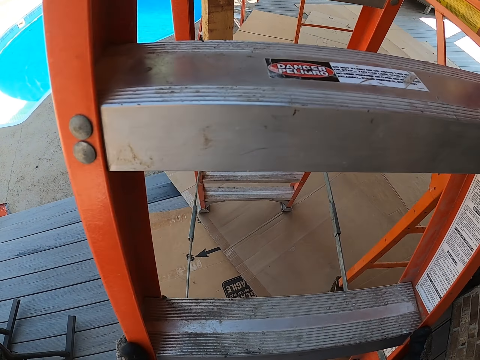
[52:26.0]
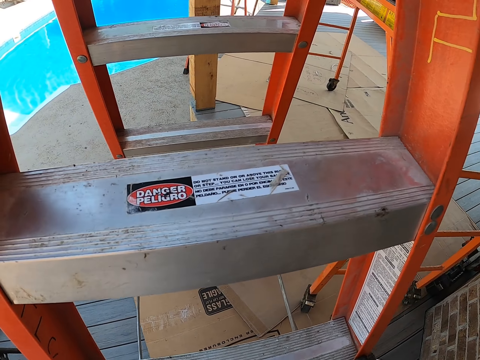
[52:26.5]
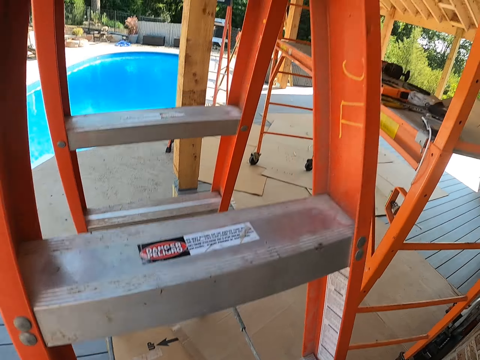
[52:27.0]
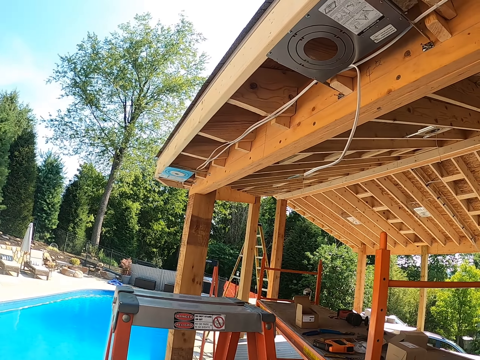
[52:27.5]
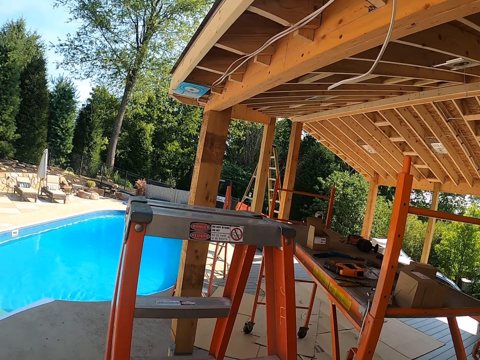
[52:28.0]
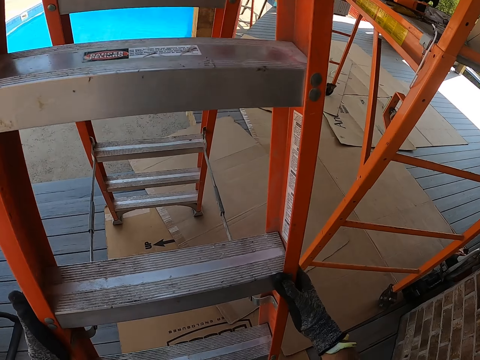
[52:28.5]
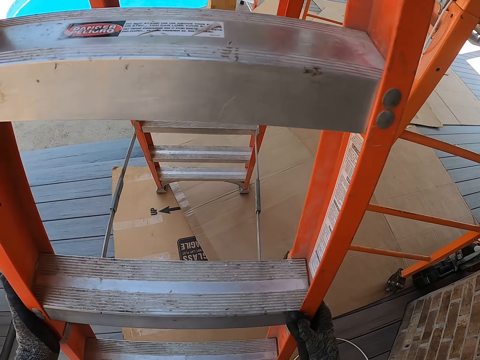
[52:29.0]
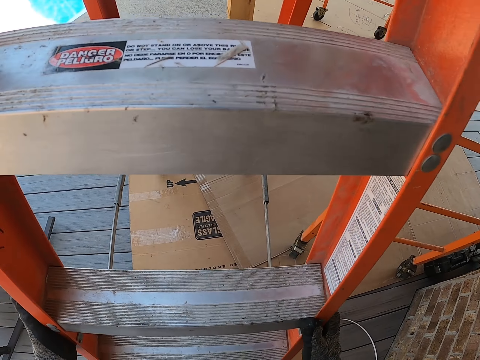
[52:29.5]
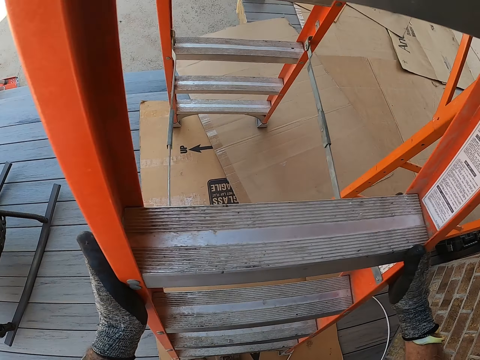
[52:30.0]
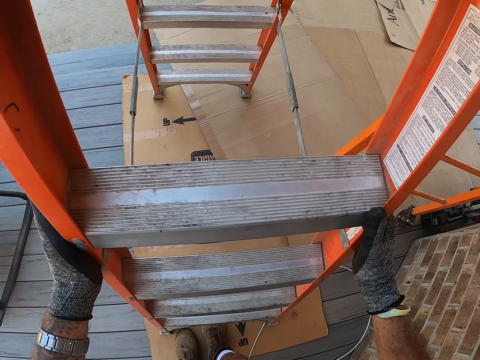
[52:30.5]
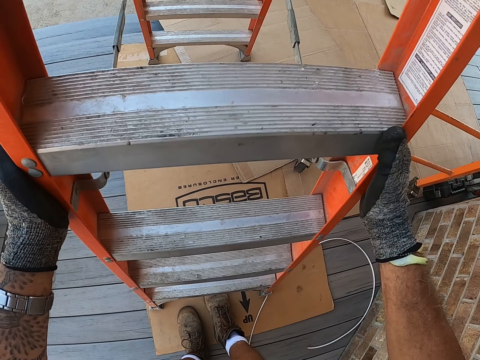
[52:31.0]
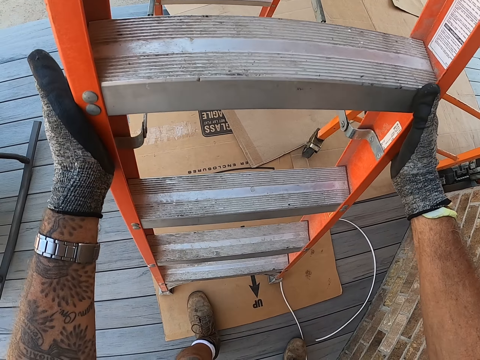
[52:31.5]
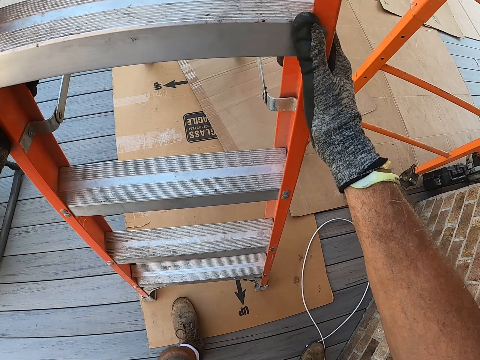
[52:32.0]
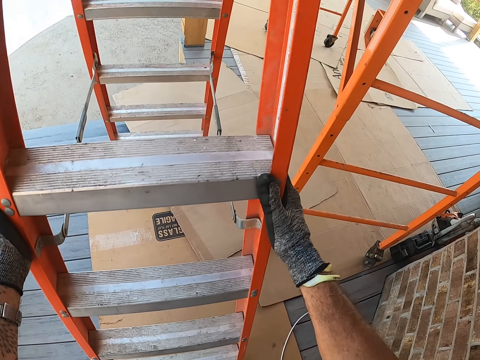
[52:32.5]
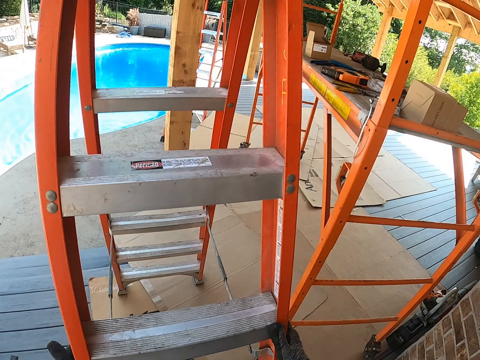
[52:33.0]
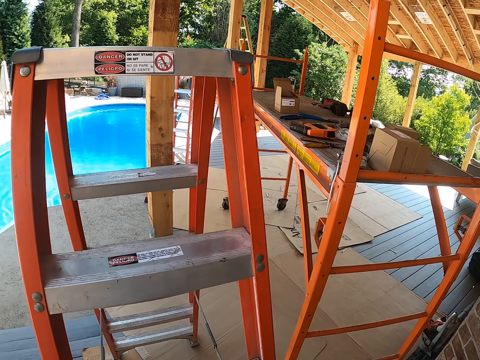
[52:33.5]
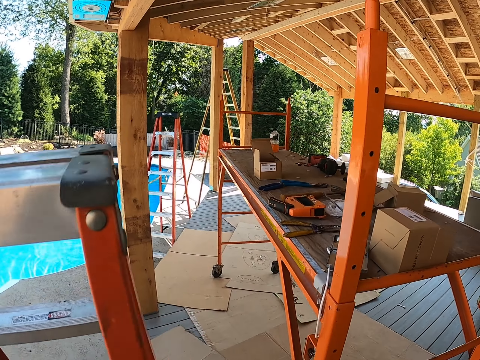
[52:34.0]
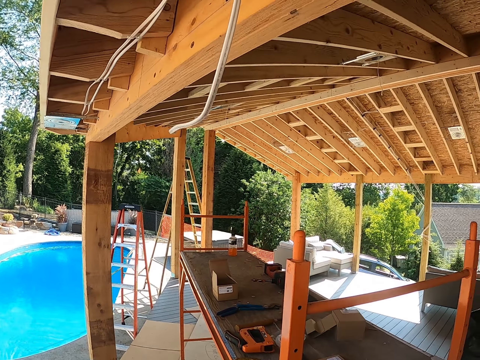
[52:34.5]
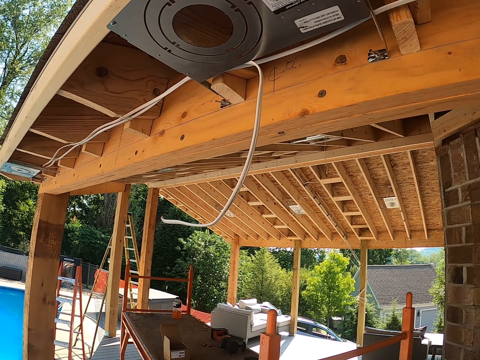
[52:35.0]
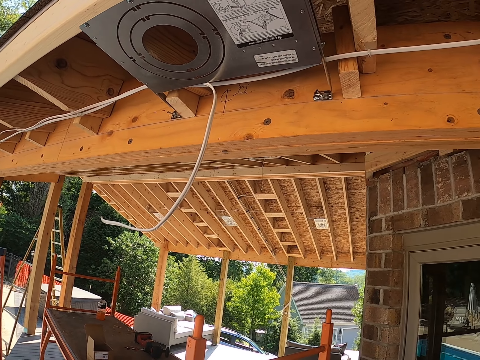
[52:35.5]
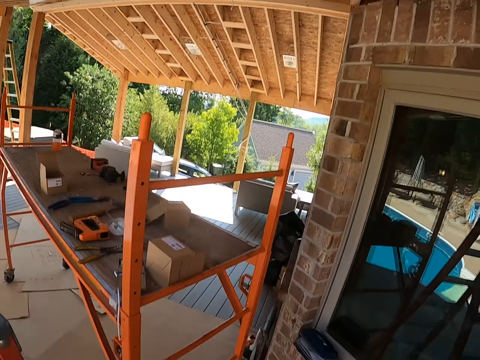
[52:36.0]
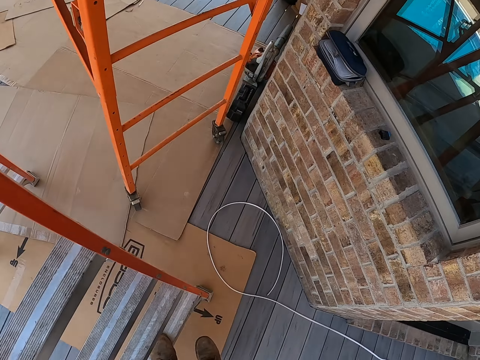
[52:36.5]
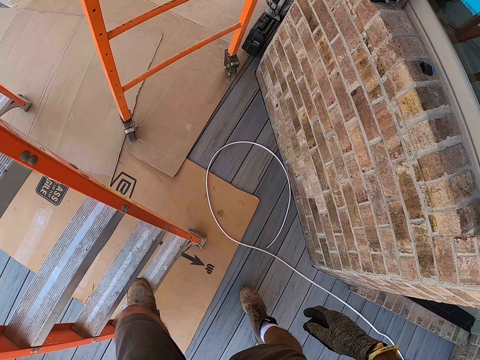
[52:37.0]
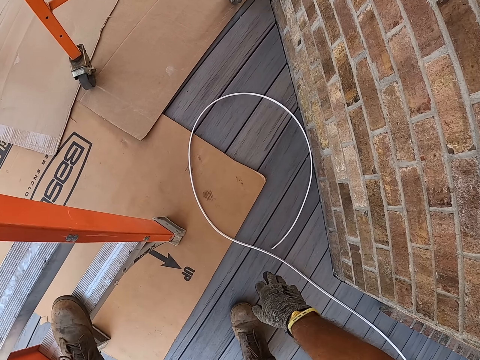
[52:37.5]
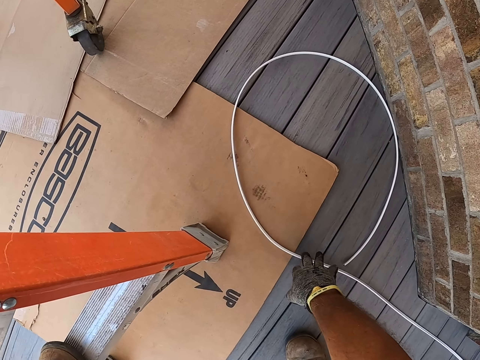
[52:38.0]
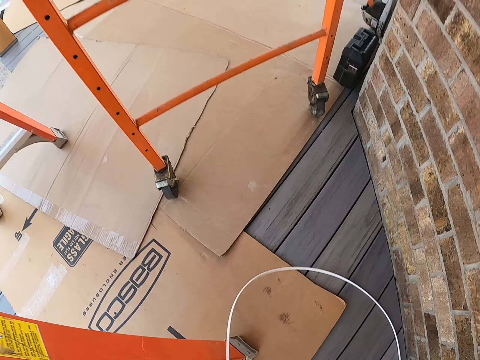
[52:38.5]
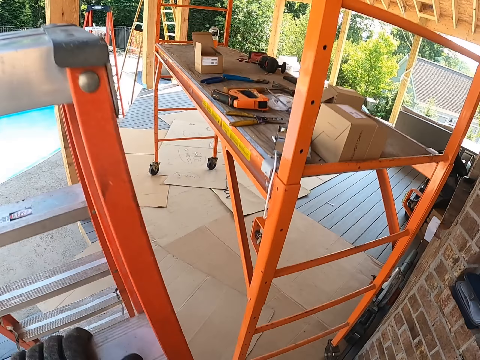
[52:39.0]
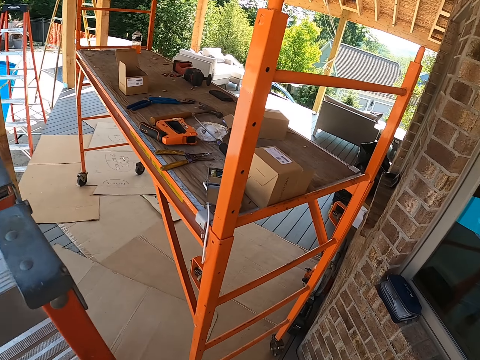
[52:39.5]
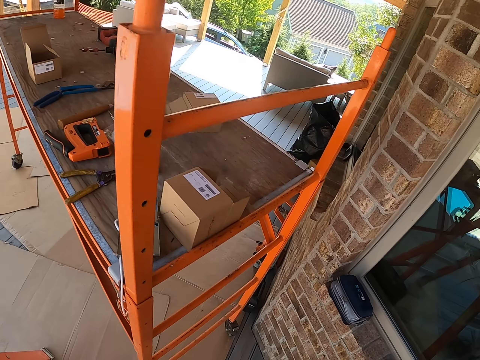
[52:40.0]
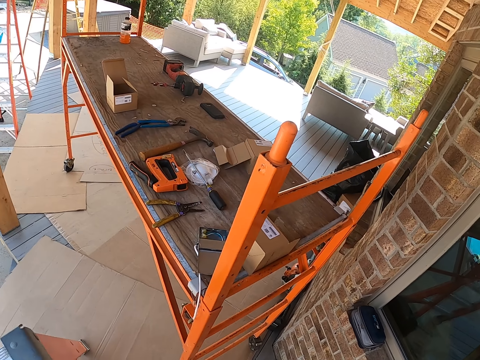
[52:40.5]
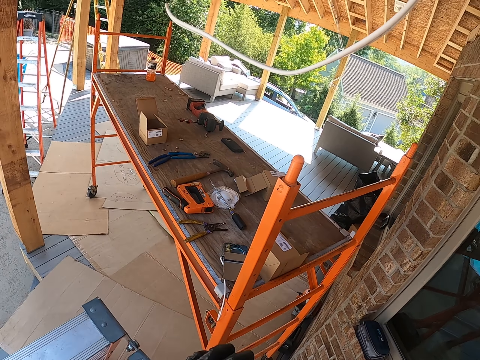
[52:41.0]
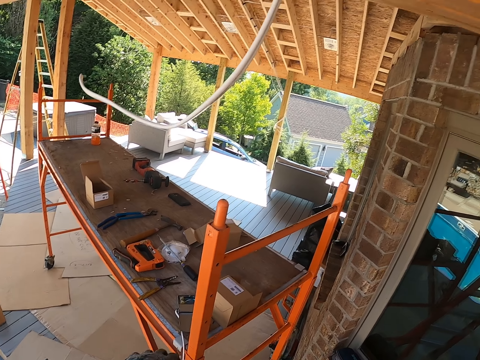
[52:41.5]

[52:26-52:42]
The camera wearer adjusts the ladder. They place the ladder in position. They pick up the wire from the floor.

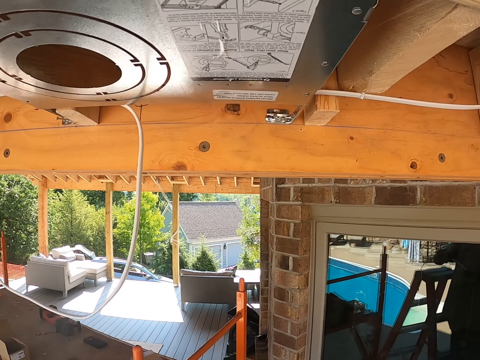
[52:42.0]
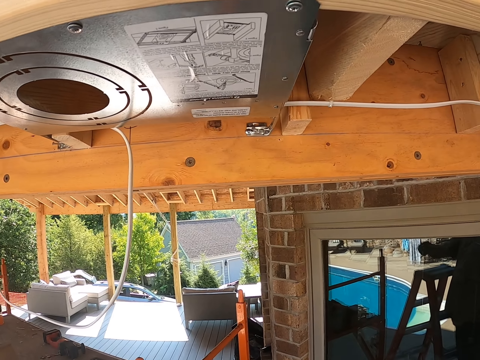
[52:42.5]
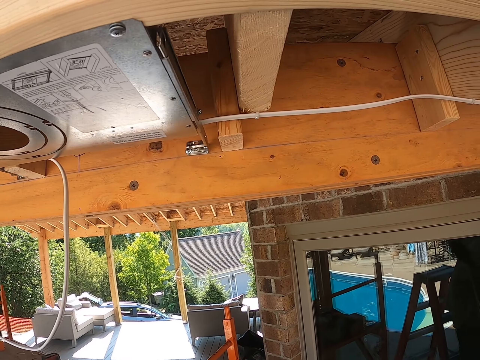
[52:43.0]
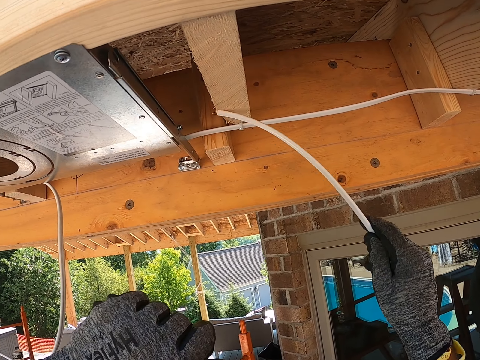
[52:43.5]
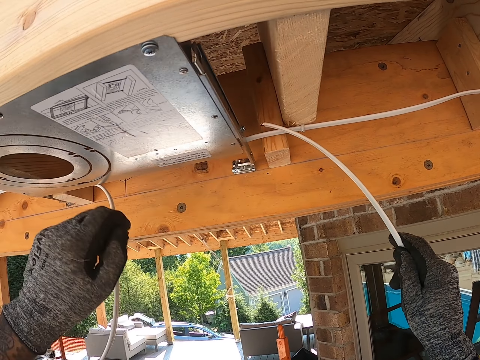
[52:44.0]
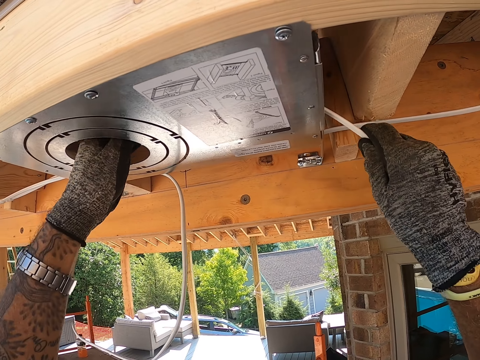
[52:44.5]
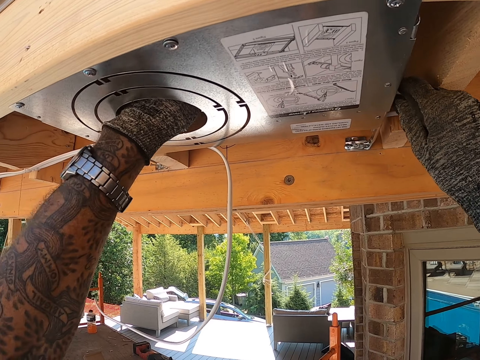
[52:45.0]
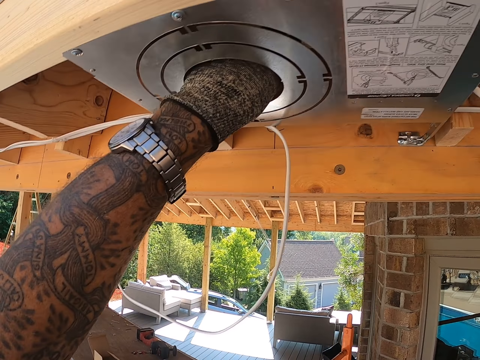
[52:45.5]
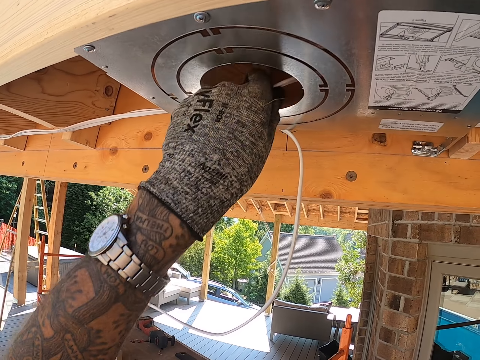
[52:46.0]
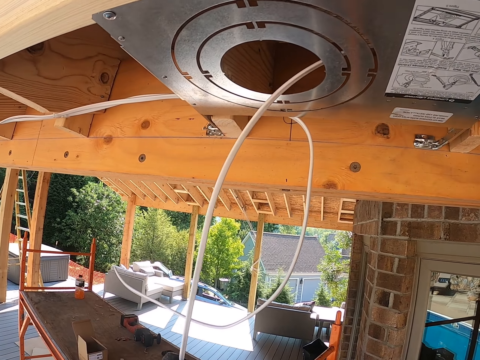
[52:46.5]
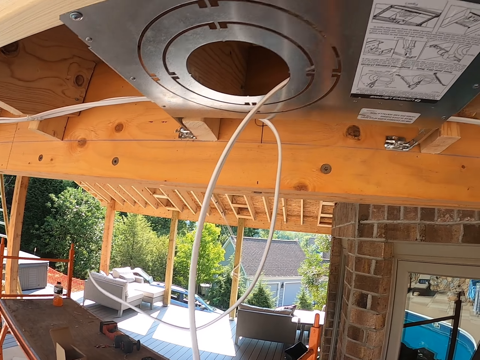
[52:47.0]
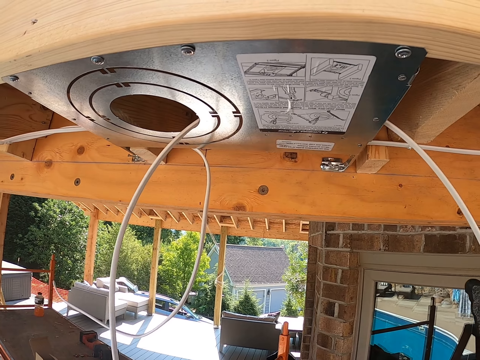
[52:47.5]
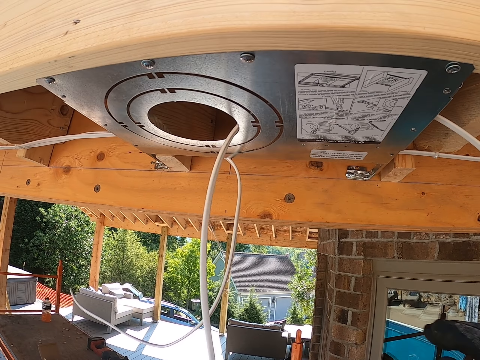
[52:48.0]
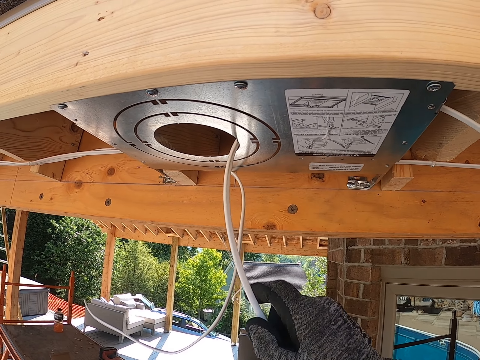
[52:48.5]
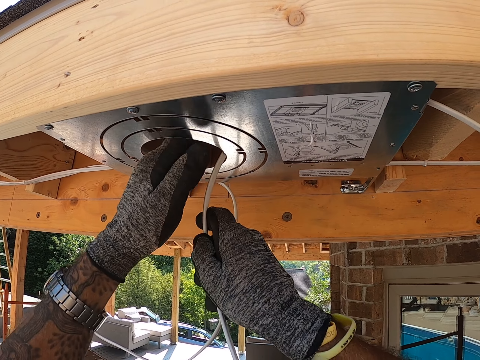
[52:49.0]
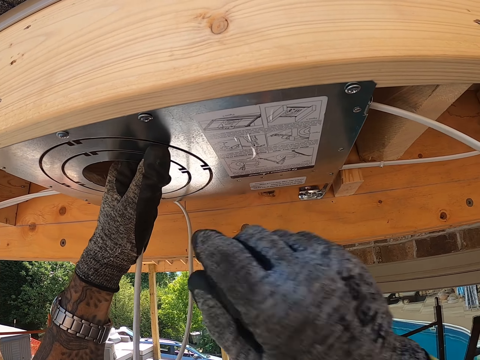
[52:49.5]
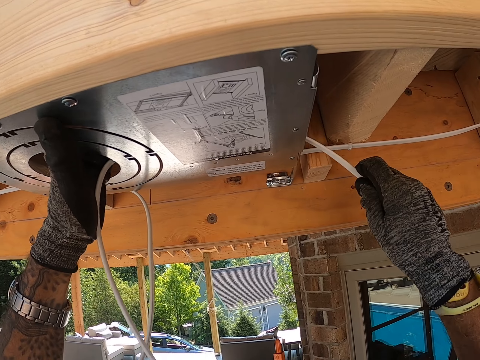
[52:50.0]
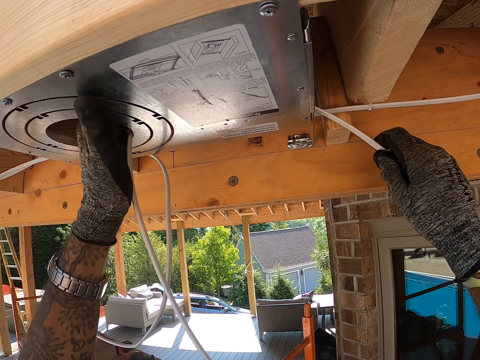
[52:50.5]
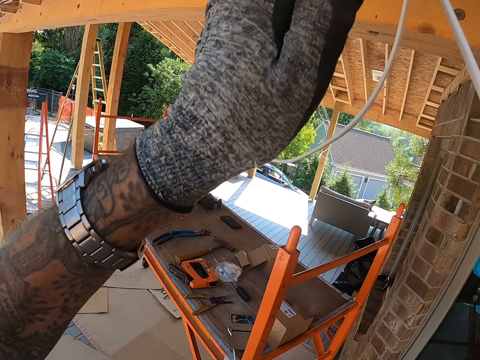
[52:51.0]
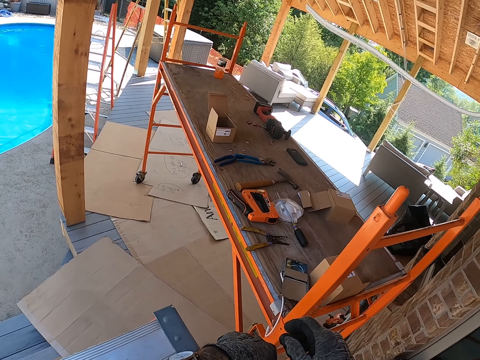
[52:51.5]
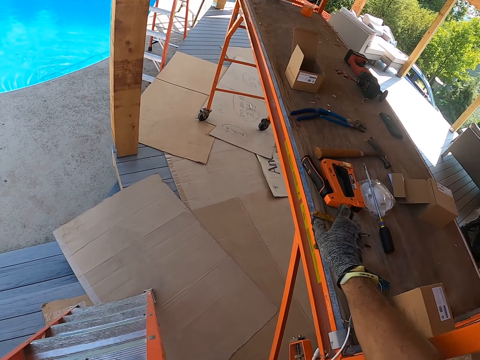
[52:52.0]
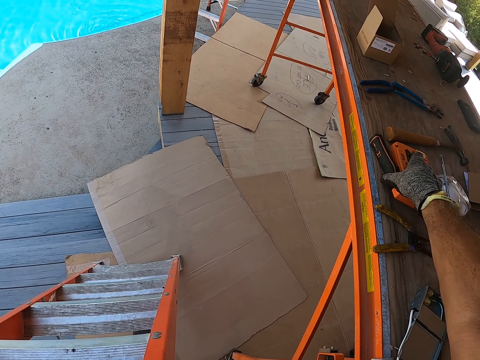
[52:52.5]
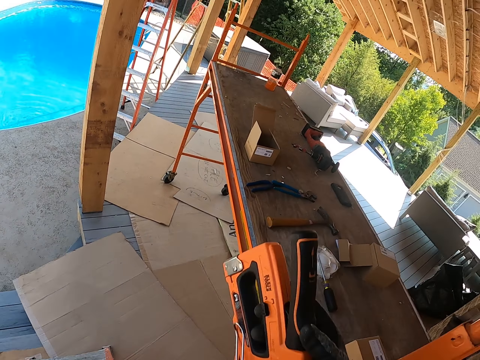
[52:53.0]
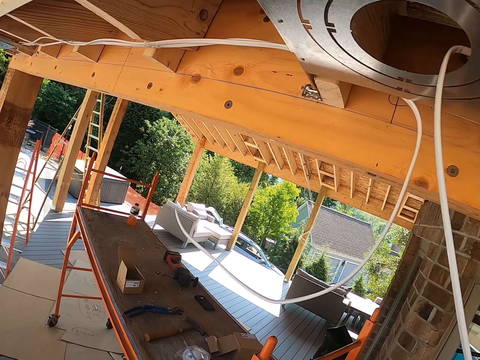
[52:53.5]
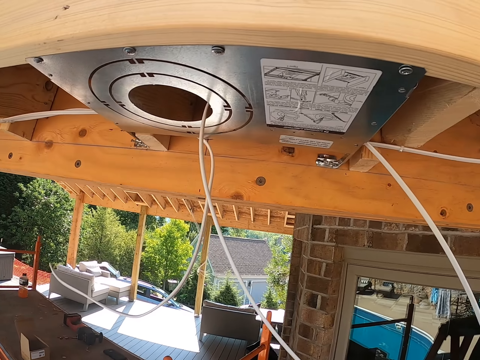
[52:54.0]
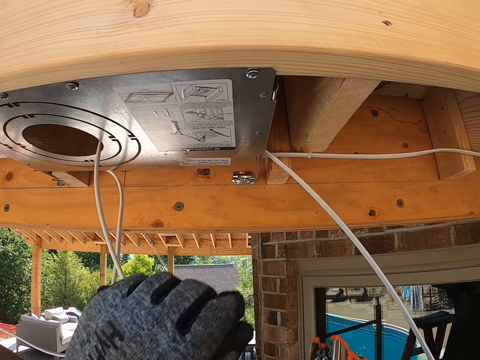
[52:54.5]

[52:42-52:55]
The camera wearer passes the wire through the roof. They pull the wire. They pick up the stapler gun.
